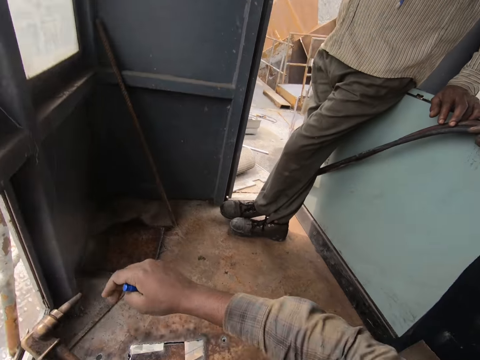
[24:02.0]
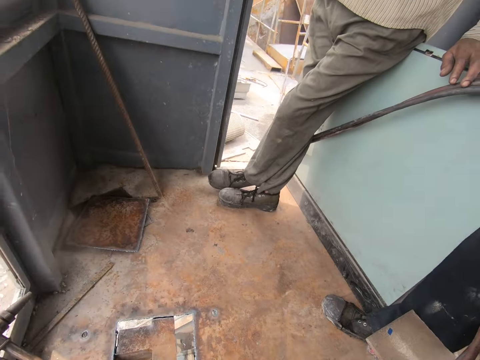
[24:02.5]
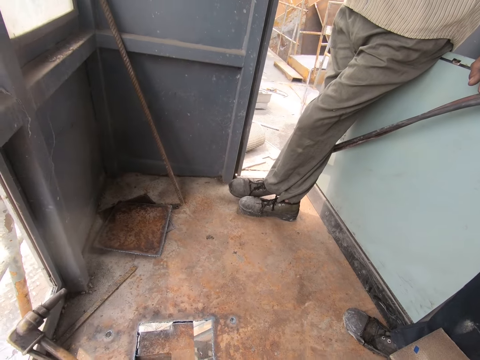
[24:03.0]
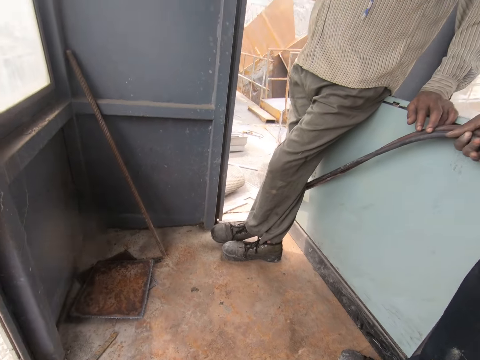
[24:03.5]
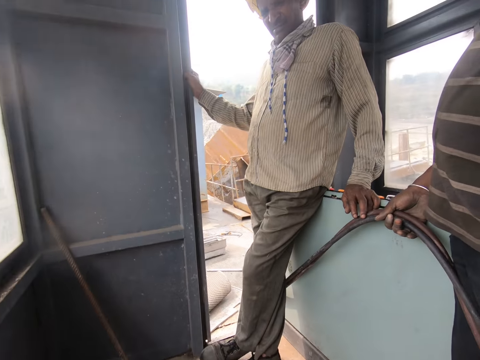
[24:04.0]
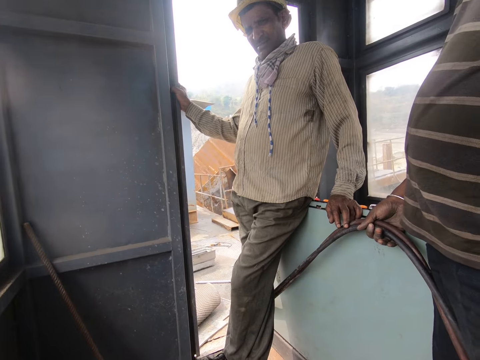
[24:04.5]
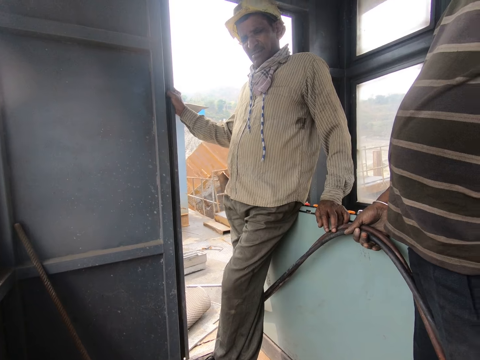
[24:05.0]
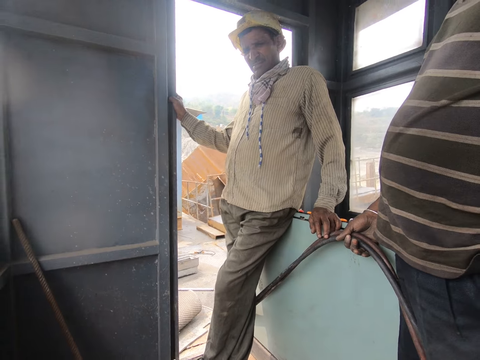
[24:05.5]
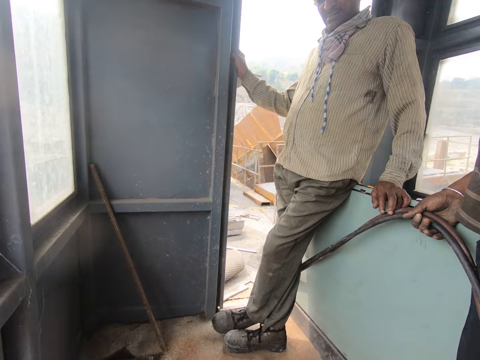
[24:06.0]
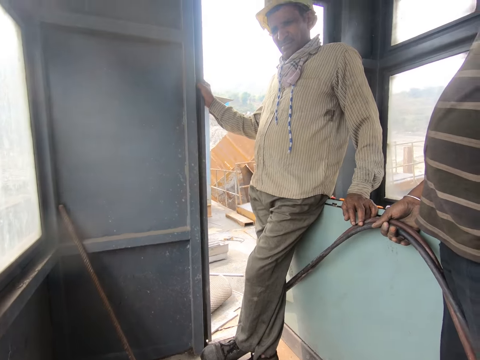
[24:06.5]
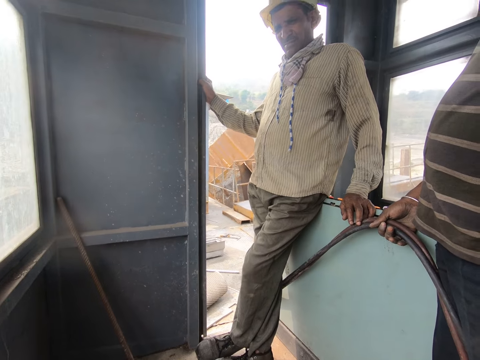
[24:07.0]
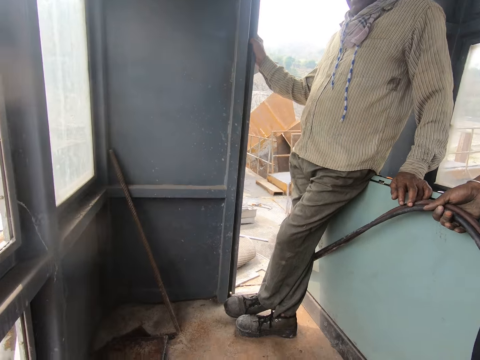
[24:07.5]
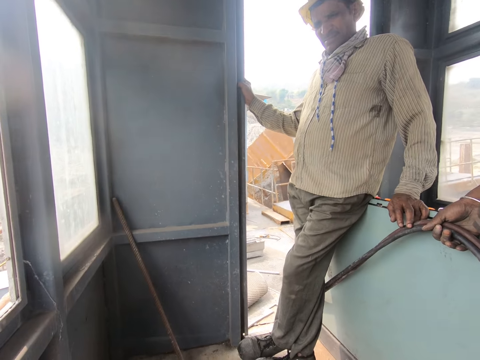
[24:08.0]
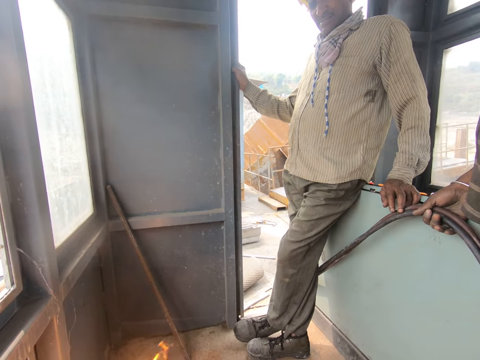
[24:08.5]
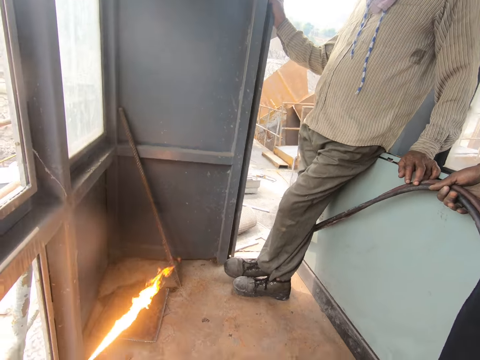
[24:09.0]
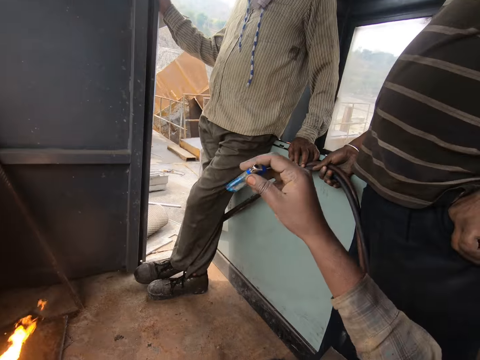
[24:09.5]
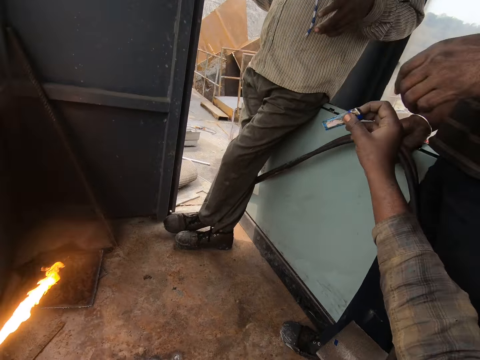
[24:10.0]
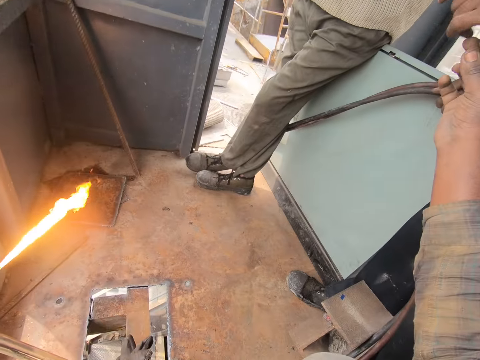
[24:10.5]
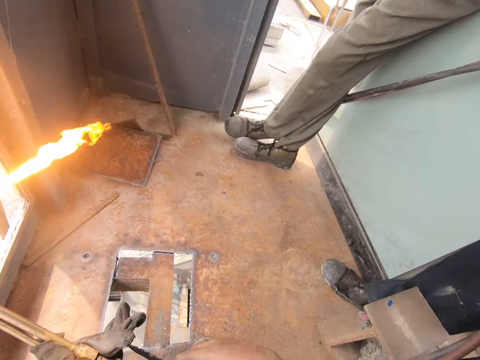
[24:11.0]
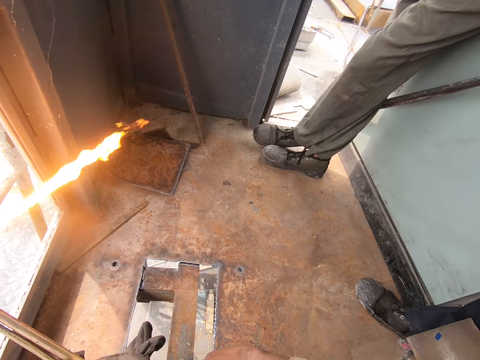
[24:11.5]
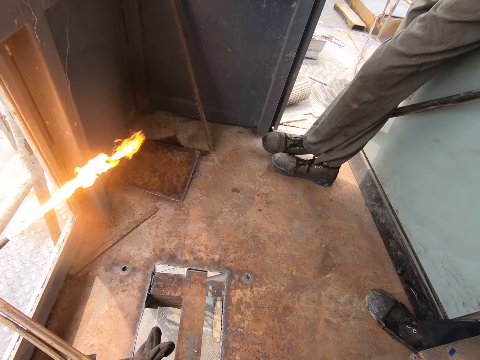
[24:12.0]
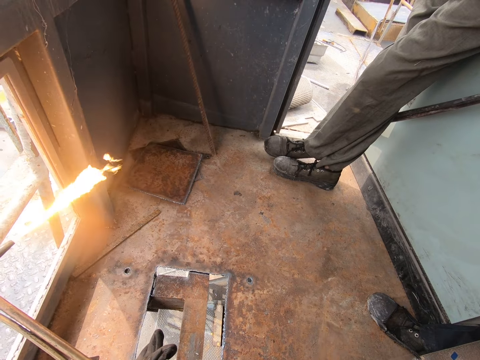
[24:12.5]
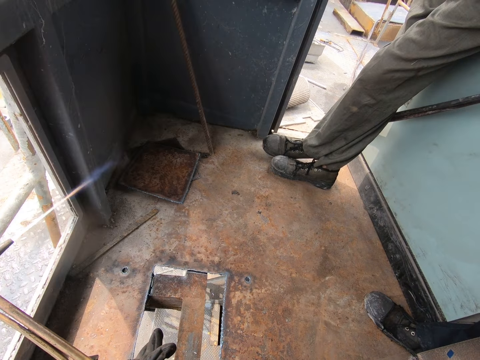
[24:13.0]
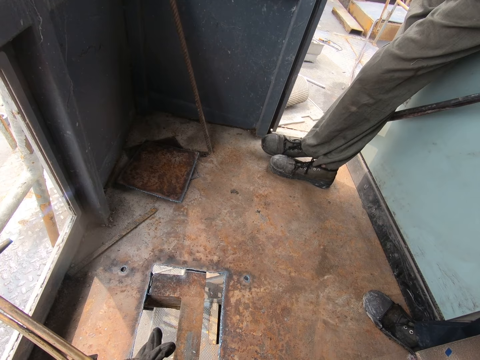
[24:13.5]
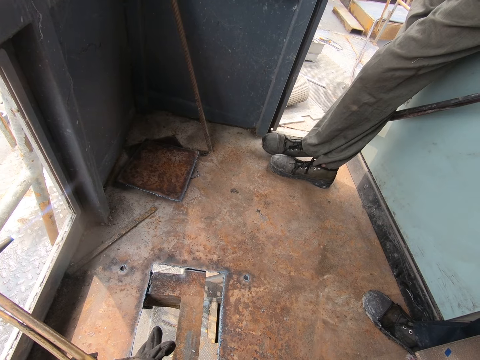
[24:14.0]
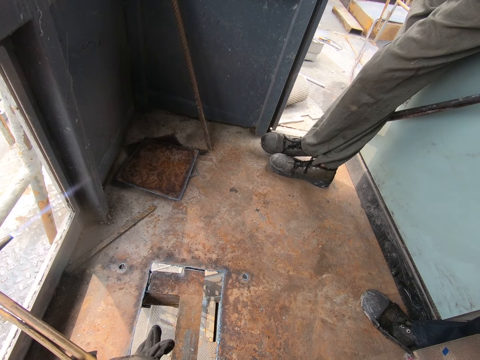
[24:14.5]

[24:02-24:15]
The camera wearer looks around. They light the lighter. They hand a man the lighter. Another man picks up the lighter. The camera wearer holds the weld gun with both hands.

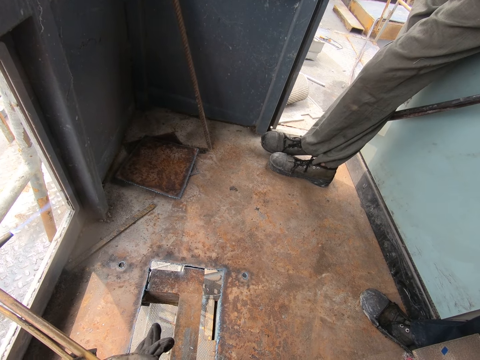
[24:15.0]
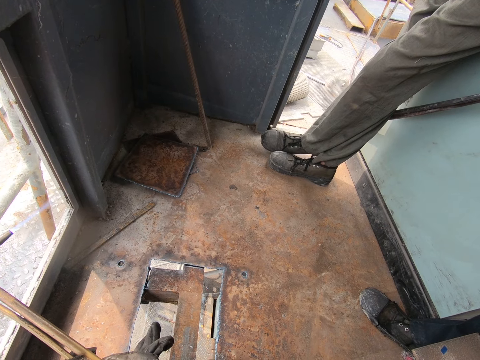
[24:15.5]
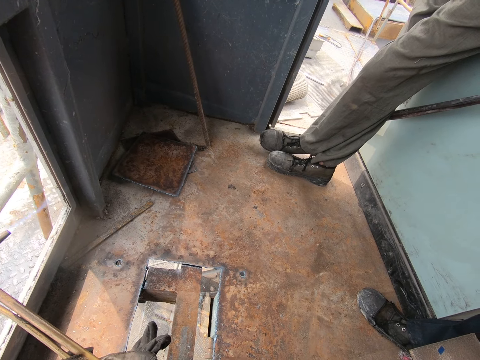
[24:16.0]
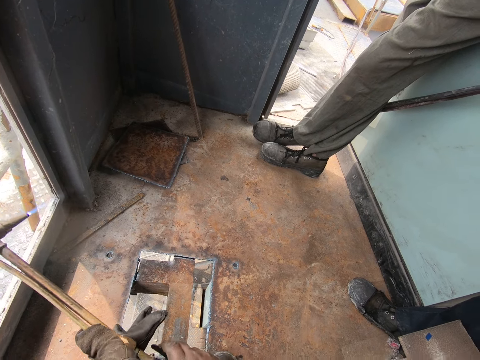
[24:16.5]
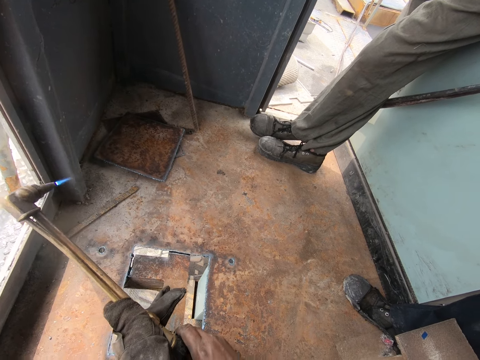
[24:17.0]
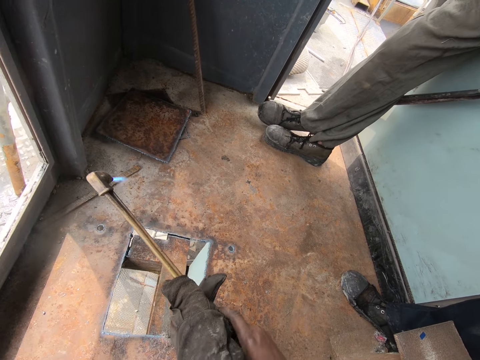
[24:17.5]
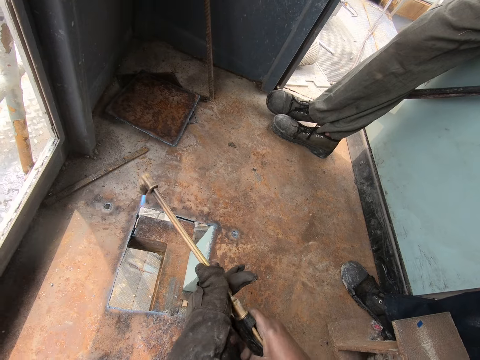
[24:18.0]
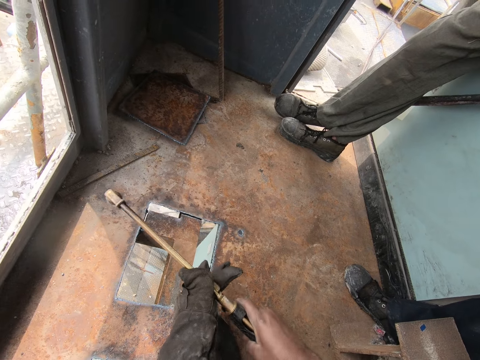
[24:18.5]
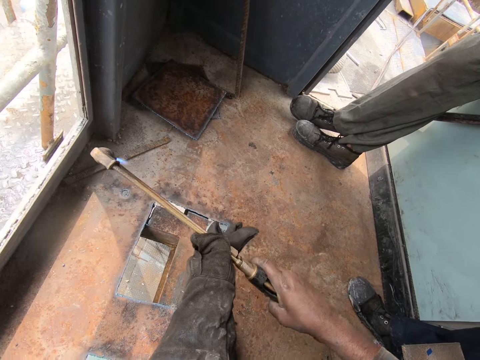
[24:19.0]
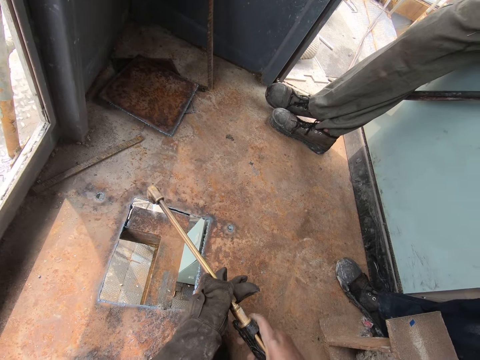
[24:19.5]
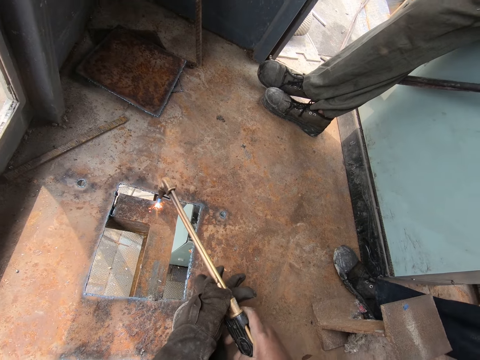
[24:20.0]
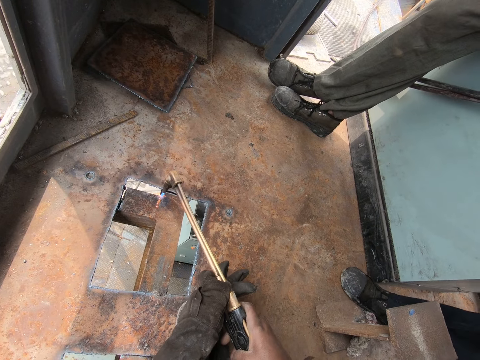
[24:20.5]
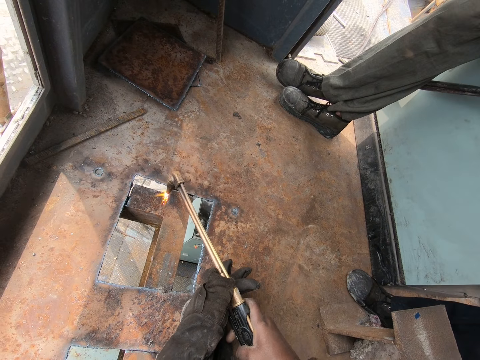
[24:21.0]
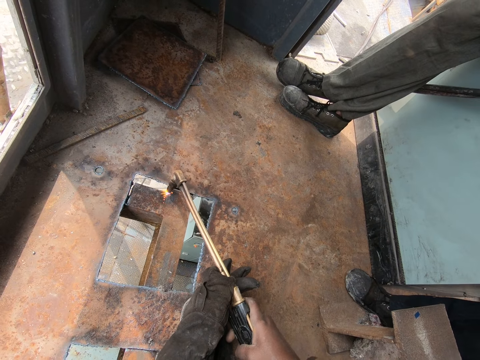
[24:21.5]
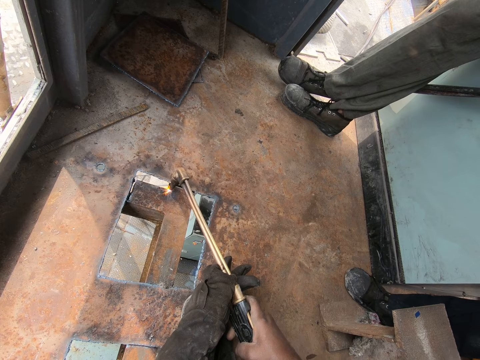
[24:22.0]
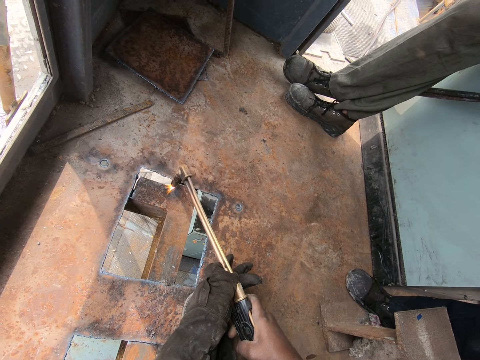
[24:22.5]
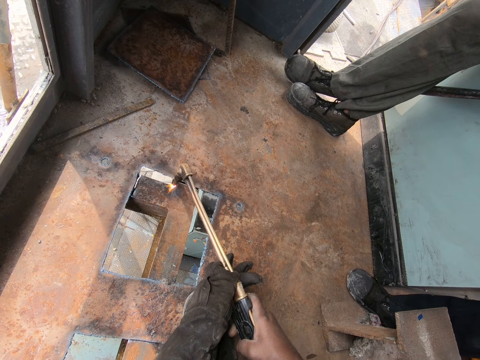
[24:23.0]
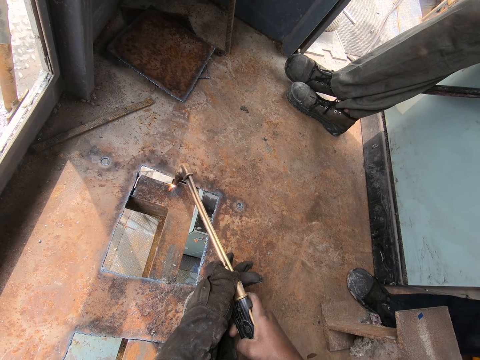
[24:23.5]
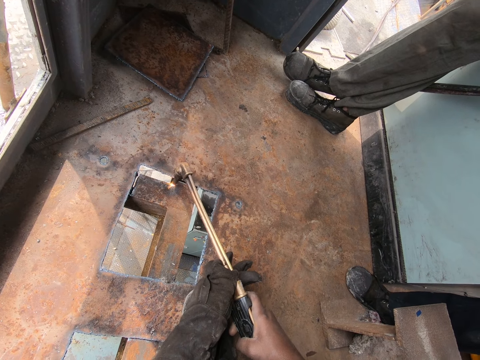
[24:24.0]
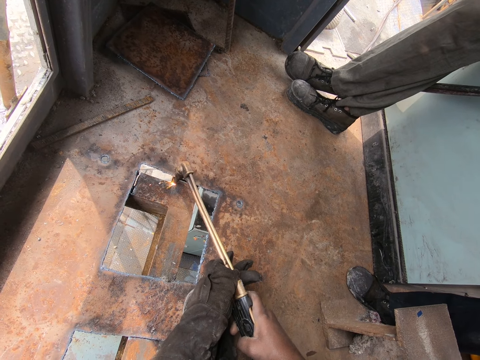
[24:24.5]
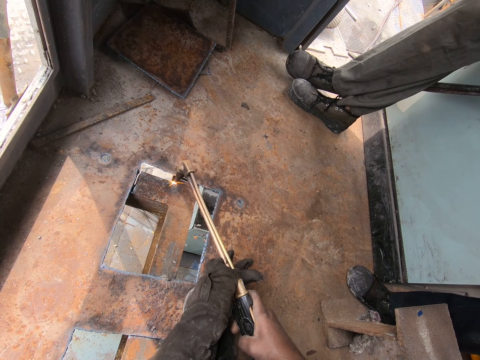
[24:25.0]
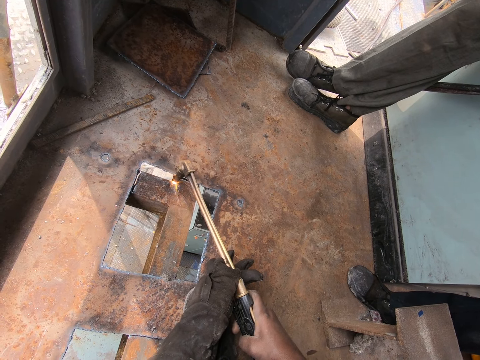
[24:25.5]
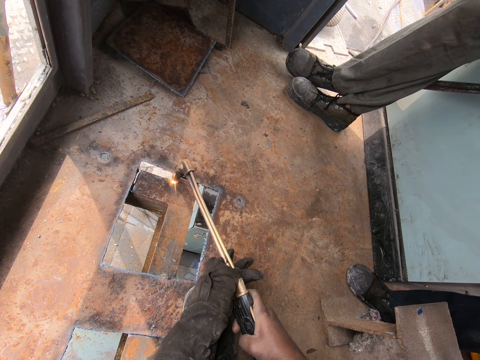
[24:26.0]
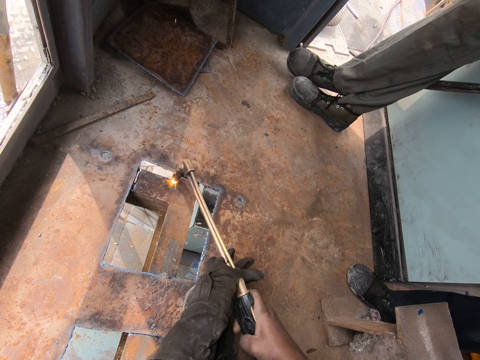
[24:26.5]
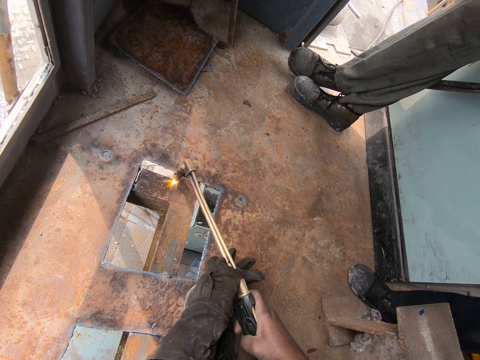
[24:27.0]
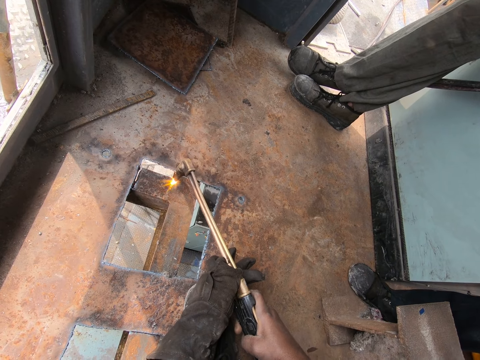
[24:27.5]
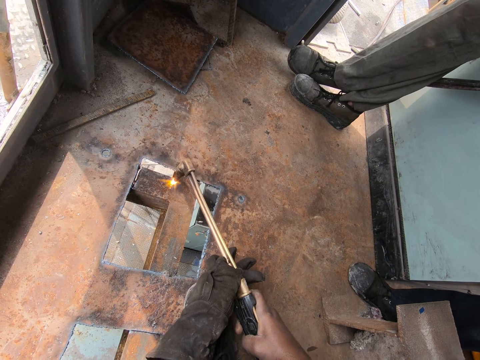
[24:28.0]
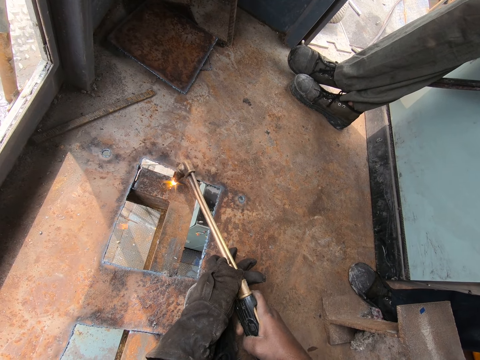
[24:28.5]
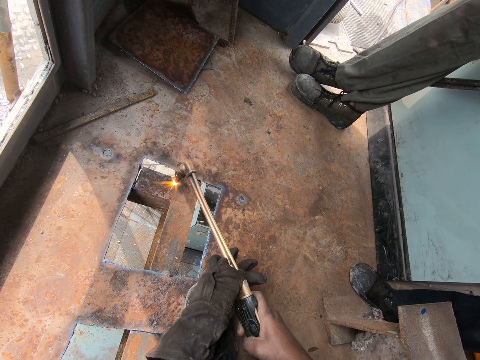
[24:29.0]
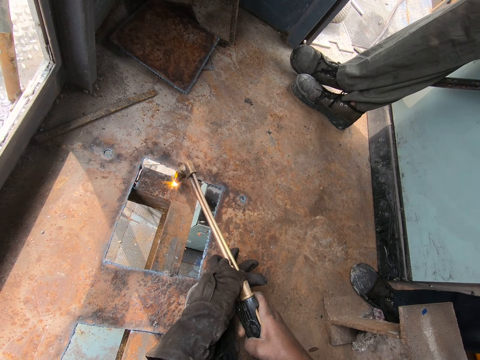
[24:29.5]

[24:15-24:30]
The camera wearer adjusts the pressure of the weld gun. They adjust the welding torch power button. They cut the metal with the welding torch. They weld the metal with a gas metal arc.
